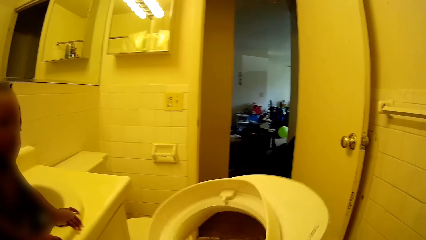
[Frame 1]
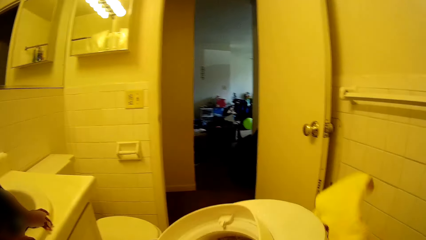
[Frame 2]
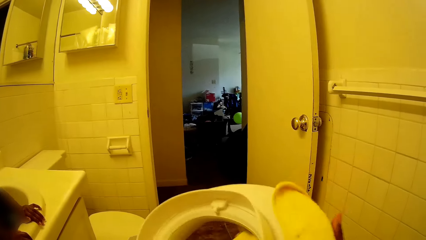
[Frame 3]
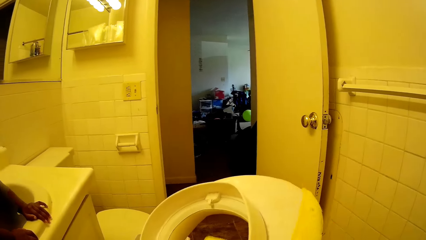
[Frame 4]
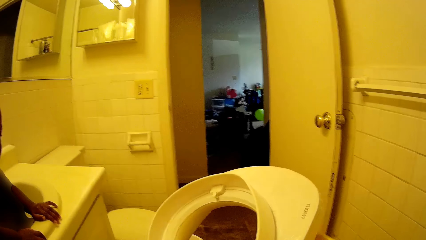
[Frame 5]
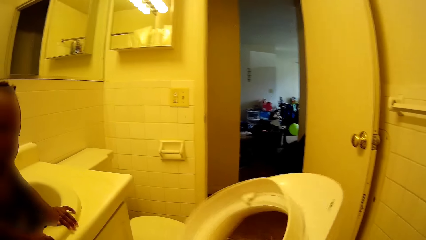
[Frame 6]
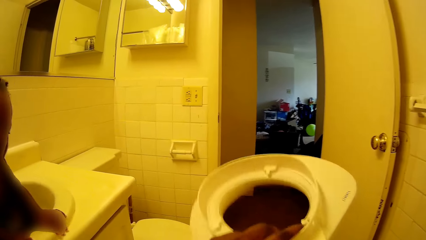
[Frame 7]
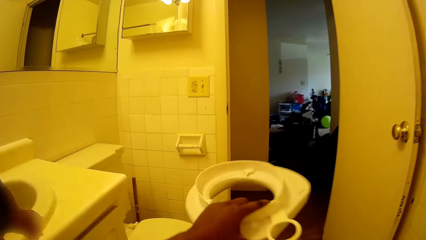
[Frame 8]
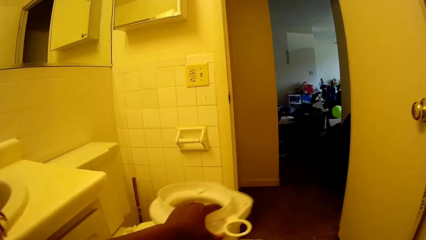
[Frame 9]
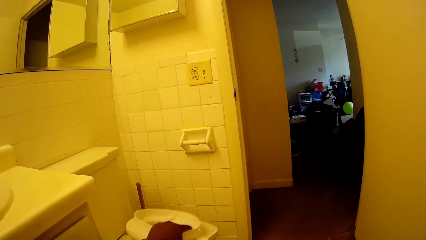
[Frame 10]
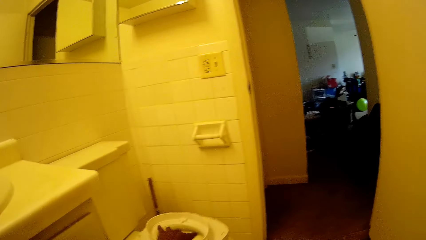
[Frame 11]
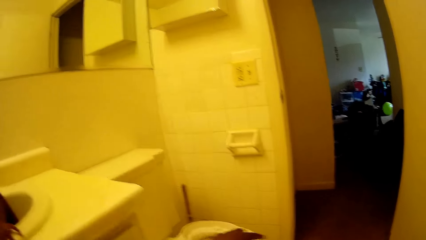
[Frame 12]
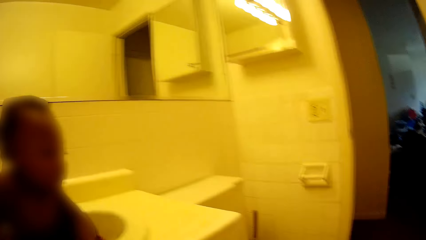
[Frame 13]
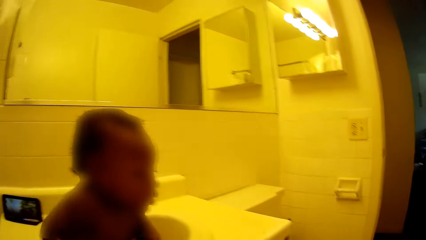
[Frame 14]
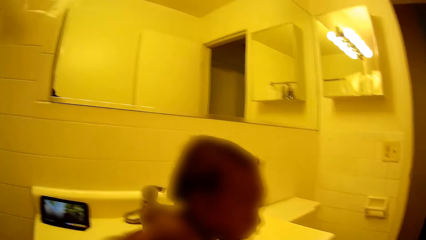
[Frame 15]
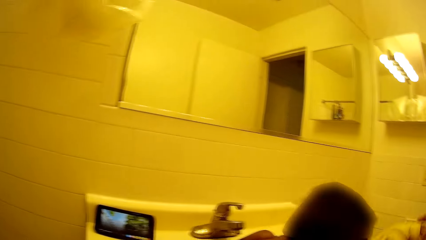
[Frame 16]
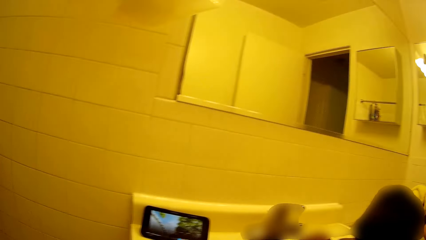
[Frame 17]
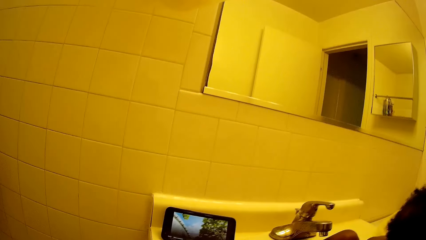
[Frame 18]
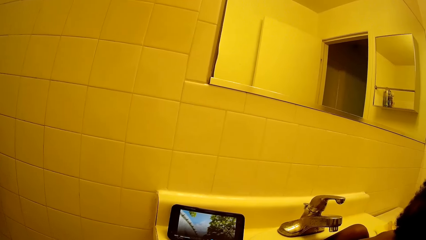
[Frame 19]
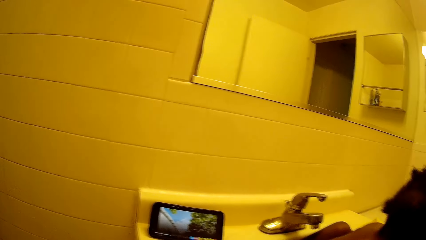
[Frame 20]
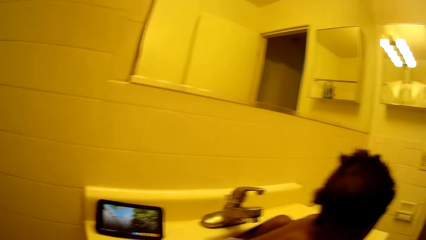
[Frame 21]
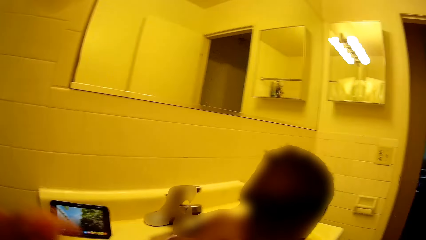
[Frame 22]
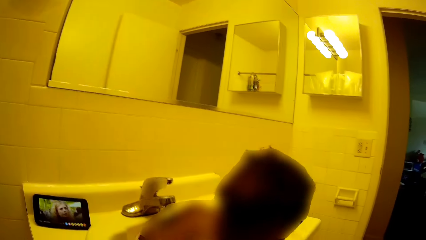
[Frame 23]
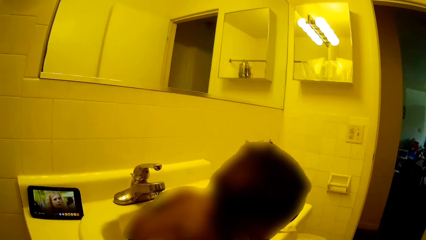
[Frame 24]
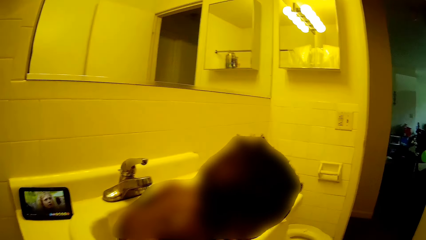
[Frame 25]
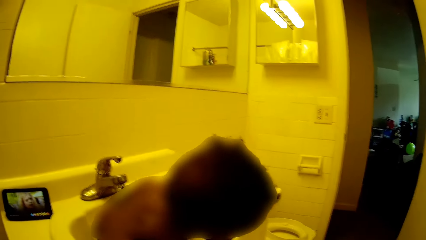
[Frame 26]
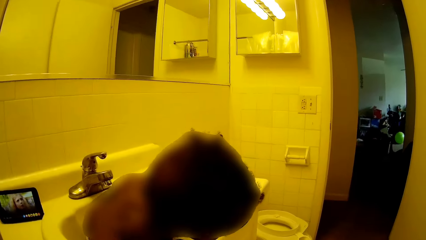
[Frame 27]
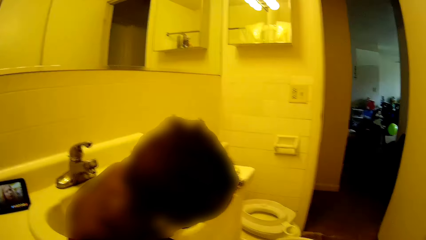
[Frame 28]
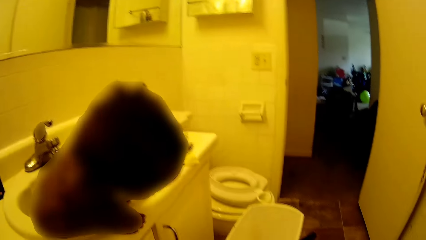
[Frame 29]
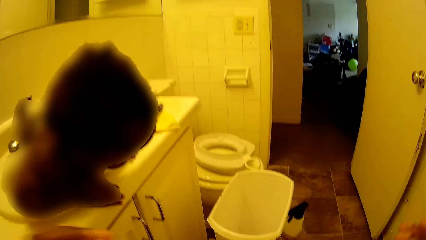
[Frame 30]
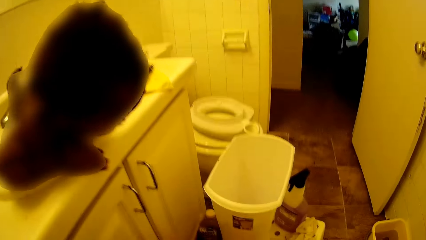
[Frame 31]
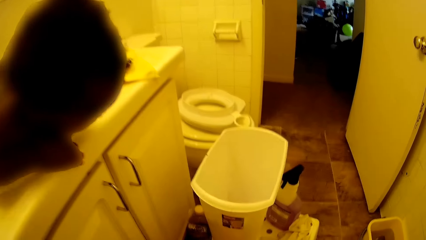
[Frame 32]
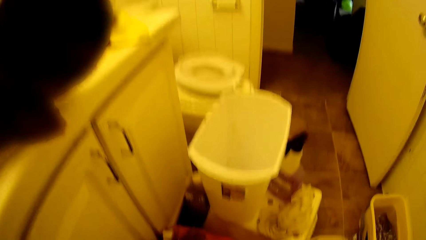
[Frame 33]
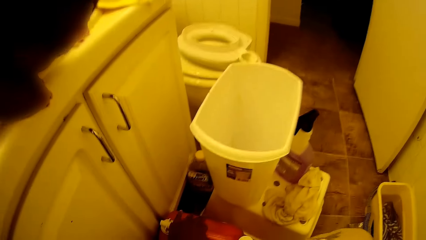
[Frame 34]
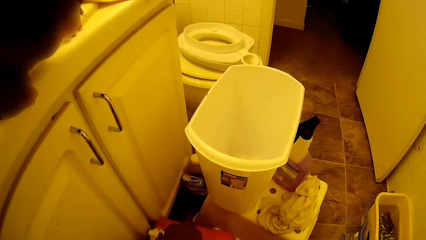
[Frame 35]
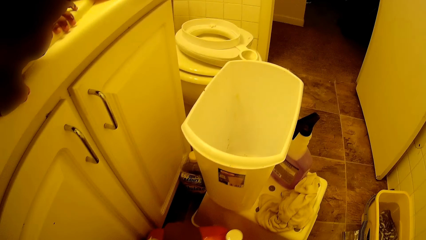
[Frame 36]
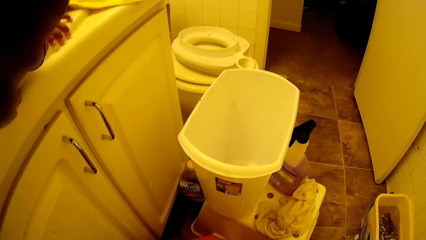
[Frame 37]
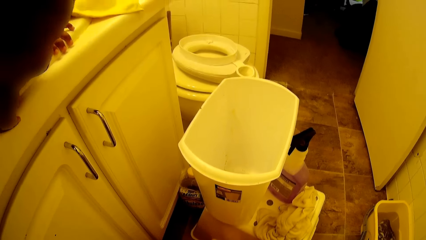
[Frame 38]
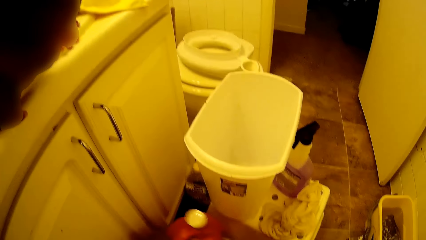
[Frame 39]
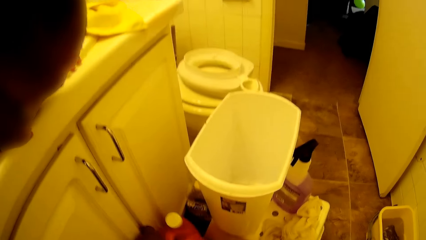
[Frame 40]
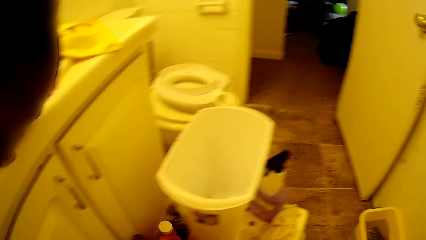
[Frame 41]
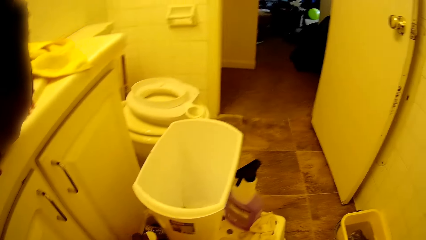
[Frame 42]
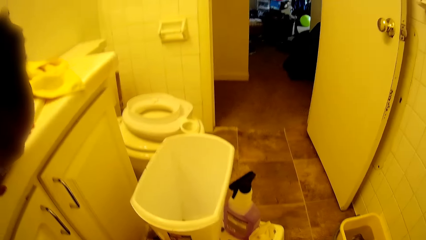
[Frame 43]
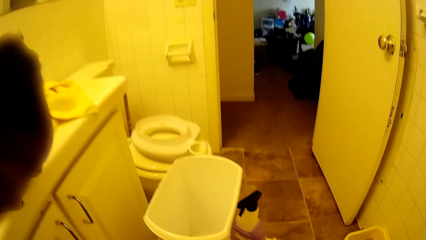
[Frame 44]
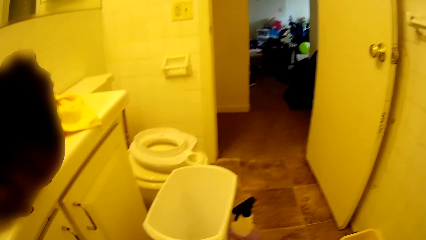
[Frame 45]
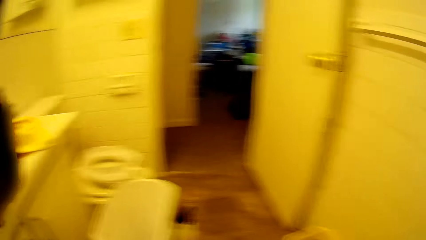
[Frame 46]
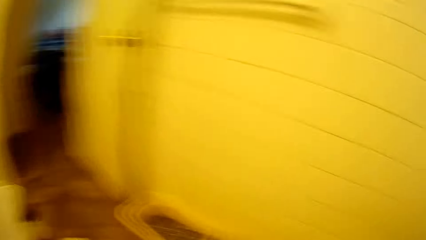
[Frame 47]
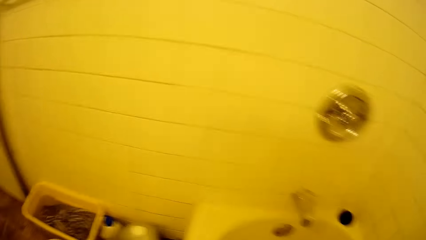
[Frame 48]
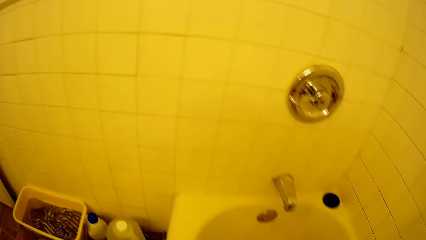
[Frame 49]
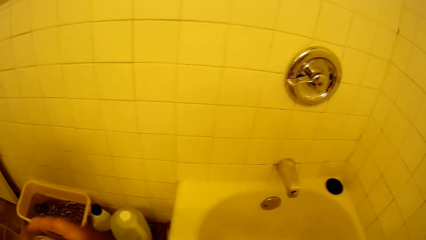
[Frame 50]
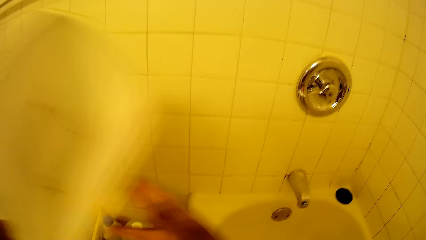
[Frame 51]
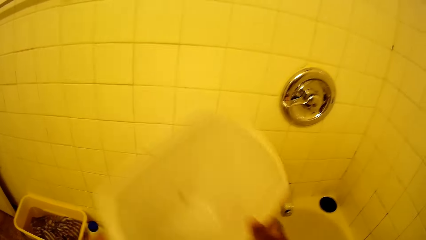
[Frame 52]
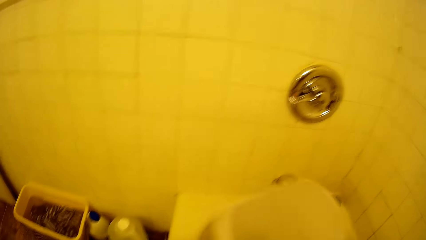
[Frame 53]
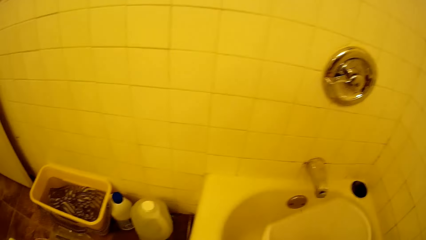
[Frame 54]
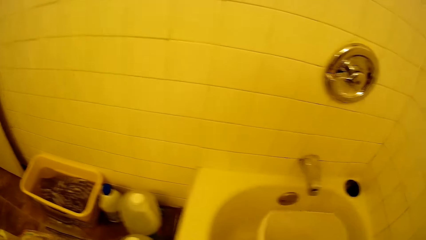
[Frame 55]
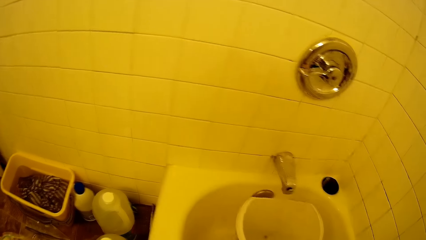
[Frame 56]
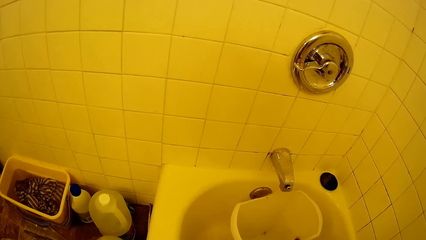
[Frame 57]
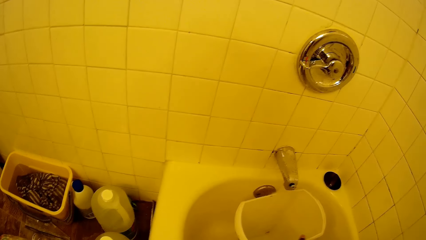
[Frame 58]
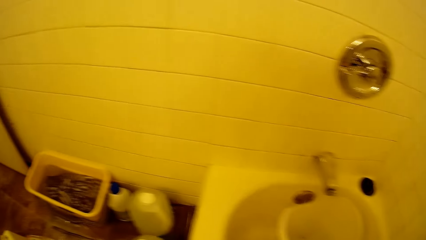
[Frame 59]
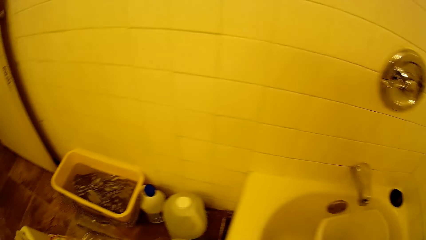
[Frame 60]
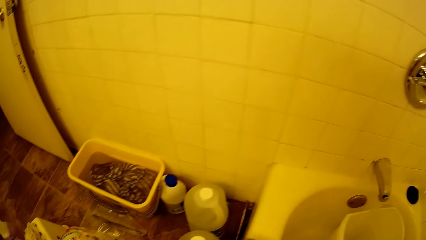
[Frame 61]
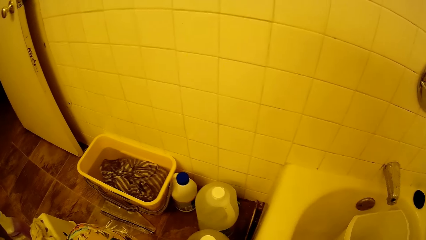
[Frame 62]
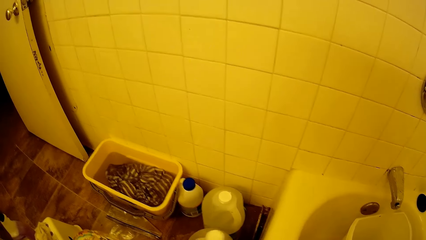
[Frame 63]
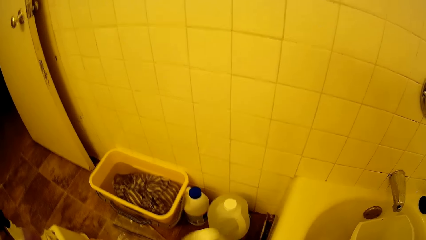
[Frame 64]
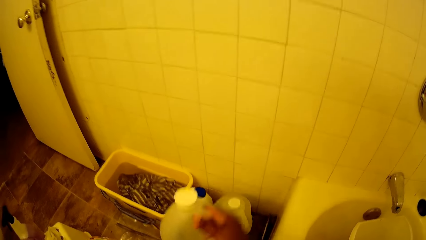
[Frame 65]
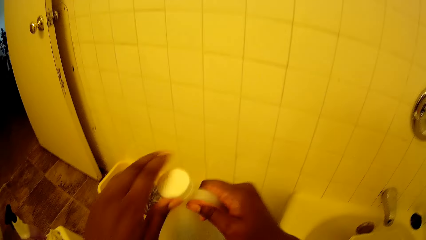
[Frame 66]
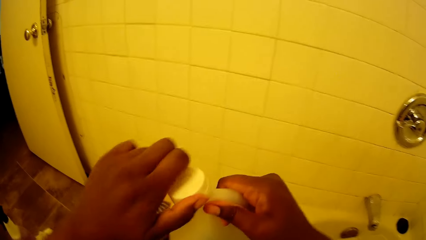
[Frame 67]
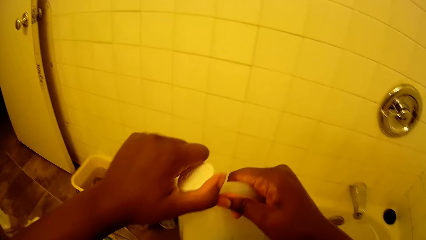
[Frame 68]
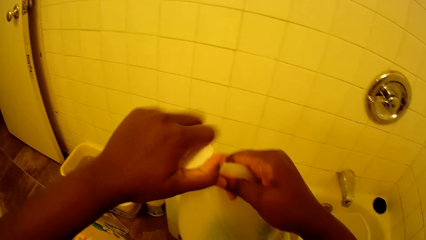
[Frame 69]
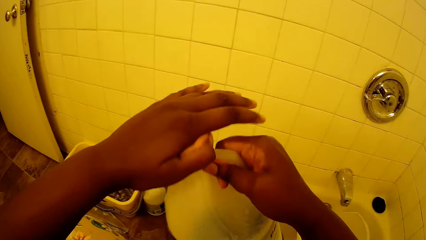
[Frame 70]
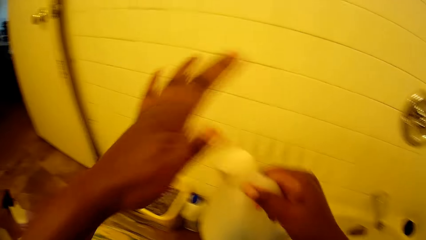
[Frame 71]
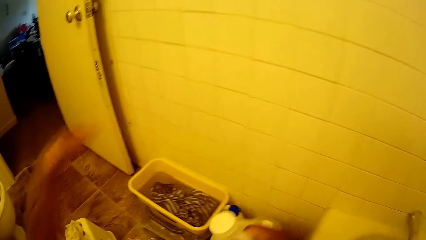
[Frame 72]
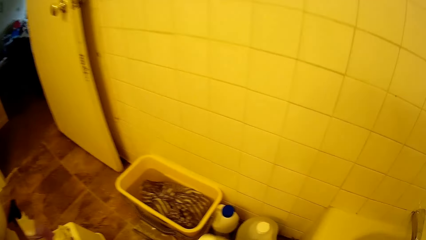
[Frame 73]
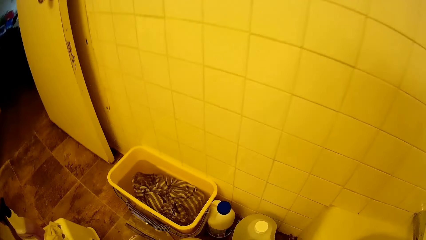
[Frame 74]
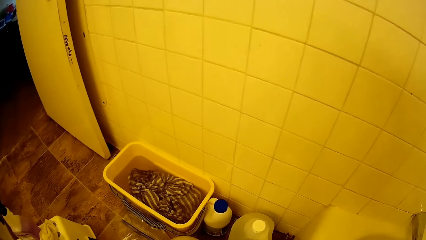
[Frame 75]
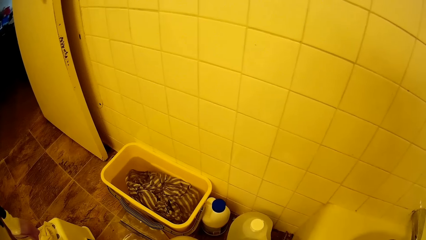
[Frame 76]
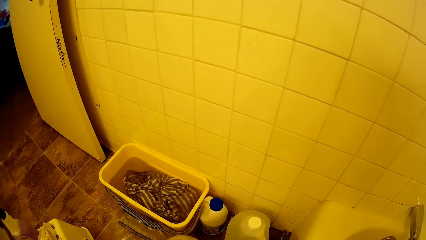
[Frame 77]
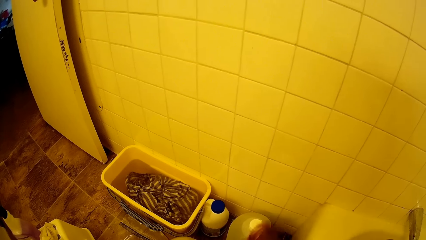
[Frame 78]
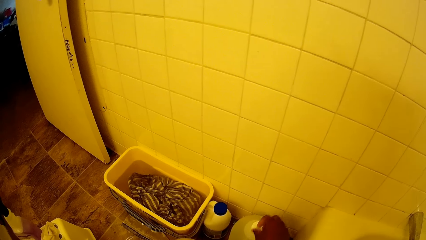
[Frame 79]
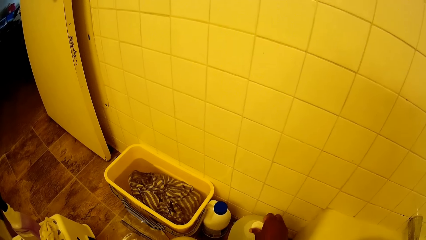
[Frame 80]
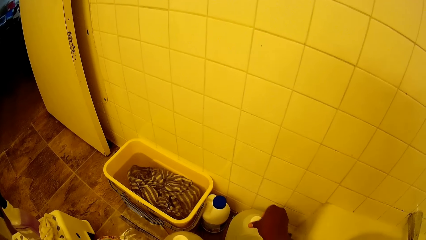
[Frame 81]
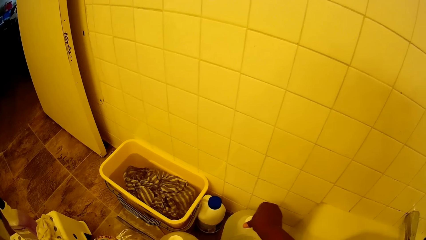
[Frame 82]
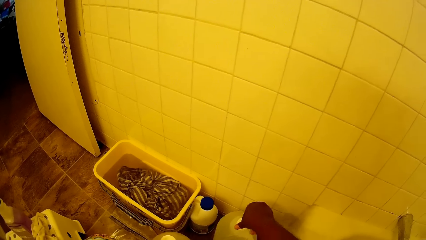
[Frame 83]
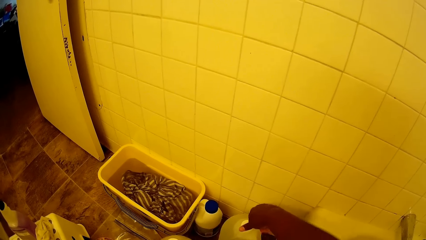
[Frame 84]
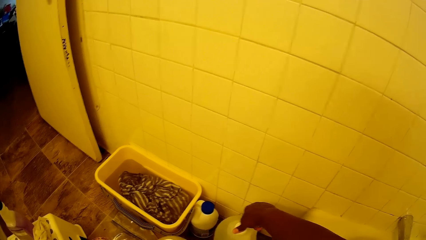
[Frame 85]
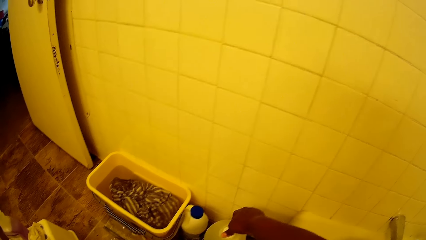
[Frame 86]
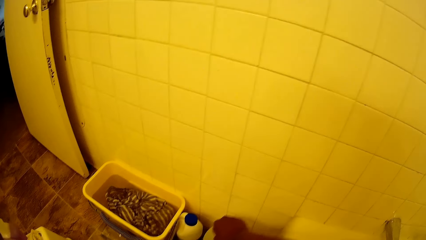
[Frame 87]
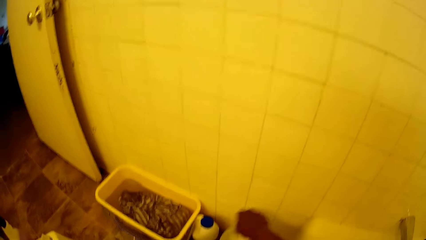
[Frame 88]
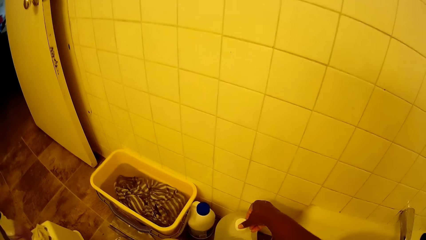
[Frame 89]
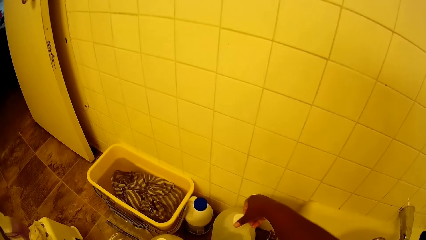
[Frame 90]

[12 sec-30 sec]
The camera wearer places the potty seat on a toilet sink with her left hand. She does something. She holds a red gallon with her left hand. She moves a bottle on the floor. She drops the red gallon on the floor. She places a white container under running water from the sink's tap. She picks up a white gallon with her right hand. She carries the bottle. She touches the cover of the white gallon in her right hand with her left hand. She drops the white gallon on the floor. She touches the cover of the white gallon with her right hand. She holds a bottle top.
